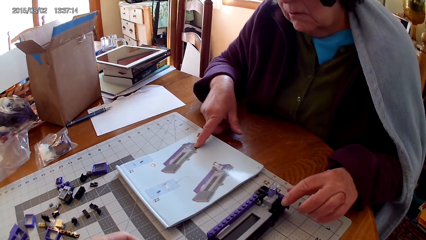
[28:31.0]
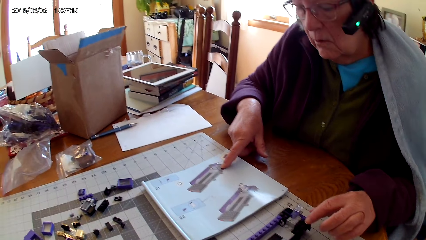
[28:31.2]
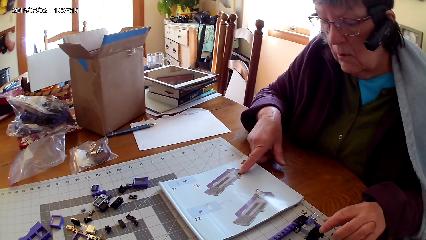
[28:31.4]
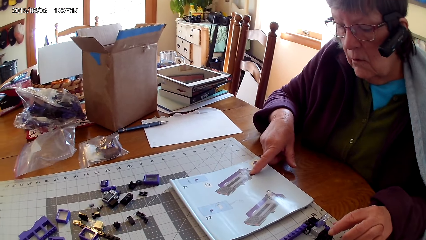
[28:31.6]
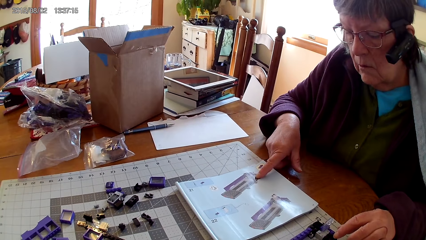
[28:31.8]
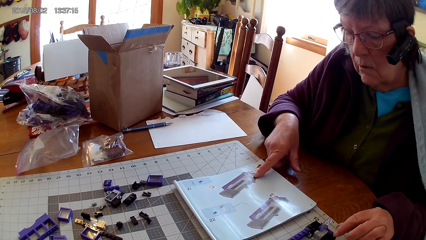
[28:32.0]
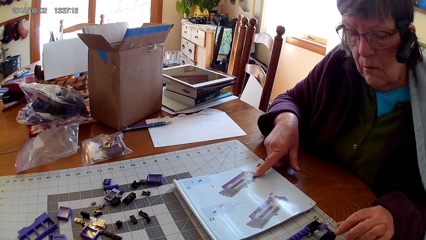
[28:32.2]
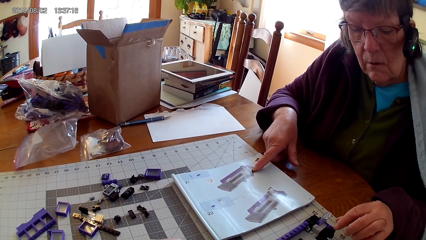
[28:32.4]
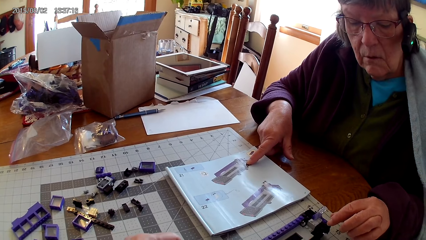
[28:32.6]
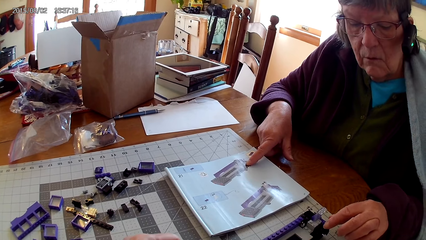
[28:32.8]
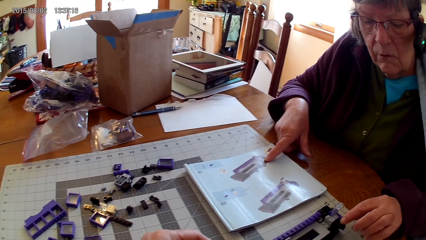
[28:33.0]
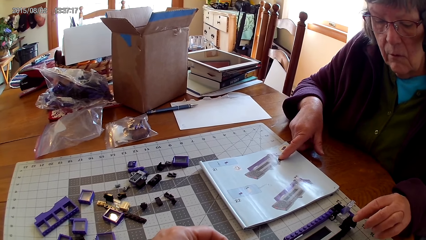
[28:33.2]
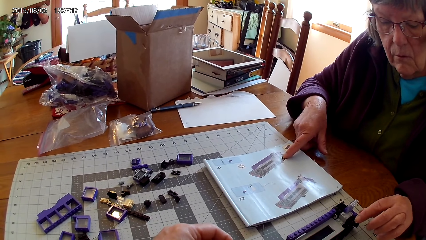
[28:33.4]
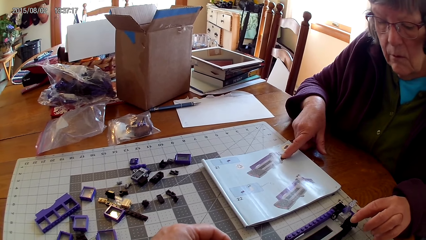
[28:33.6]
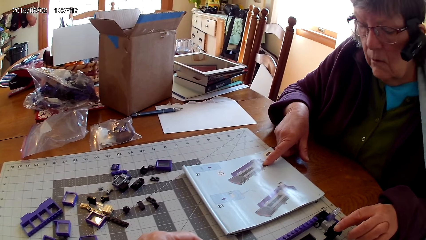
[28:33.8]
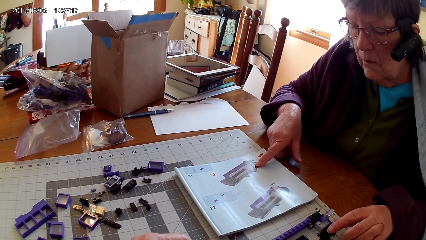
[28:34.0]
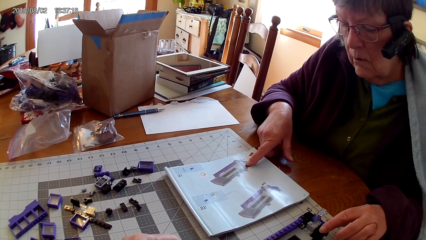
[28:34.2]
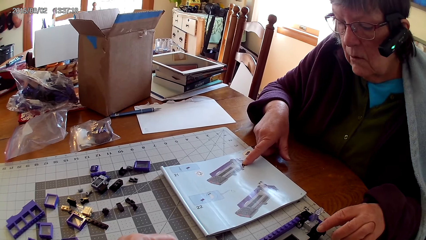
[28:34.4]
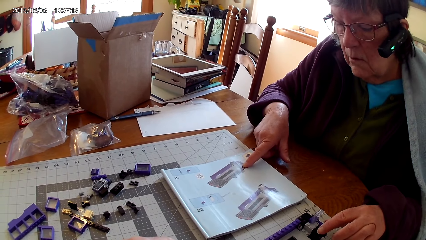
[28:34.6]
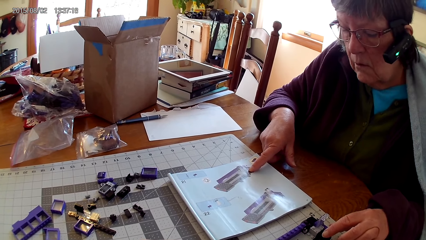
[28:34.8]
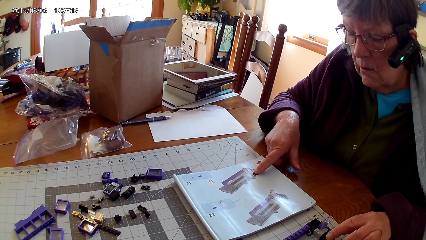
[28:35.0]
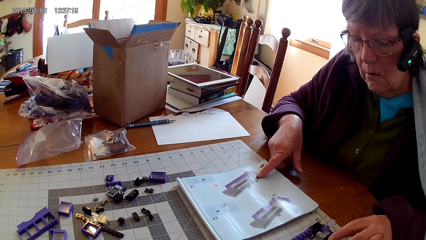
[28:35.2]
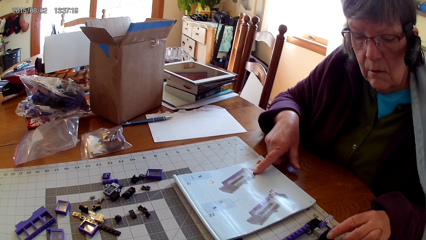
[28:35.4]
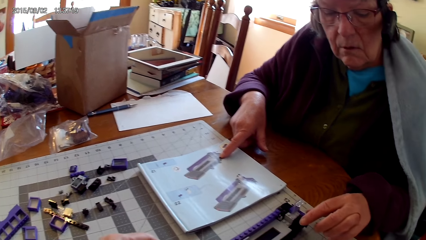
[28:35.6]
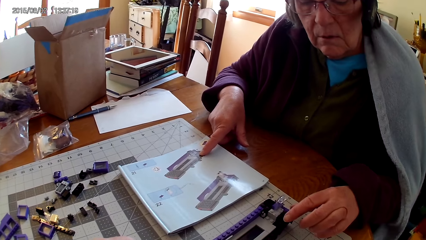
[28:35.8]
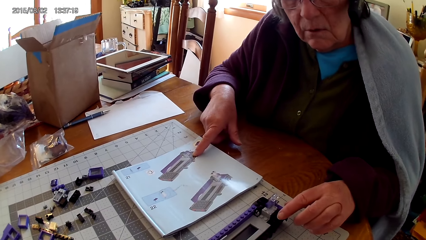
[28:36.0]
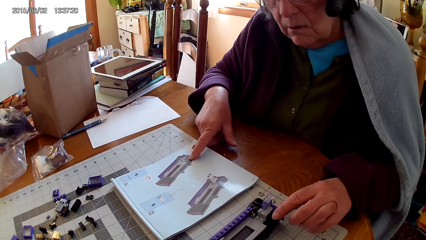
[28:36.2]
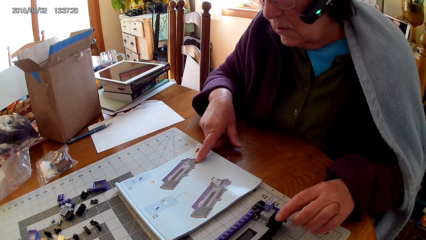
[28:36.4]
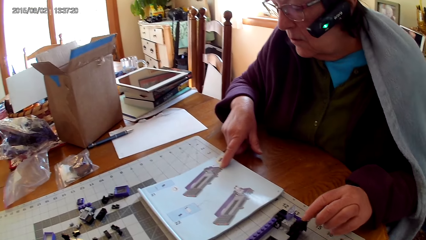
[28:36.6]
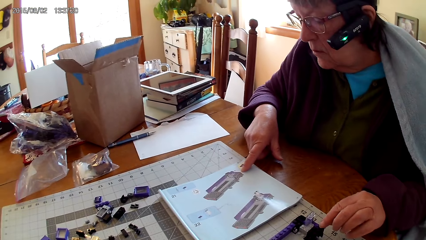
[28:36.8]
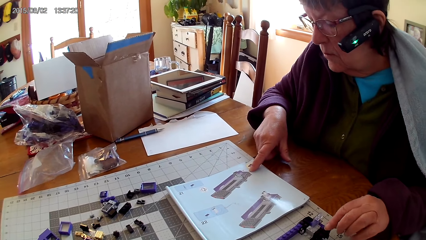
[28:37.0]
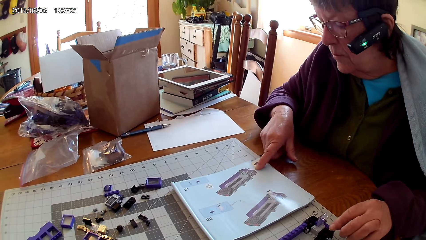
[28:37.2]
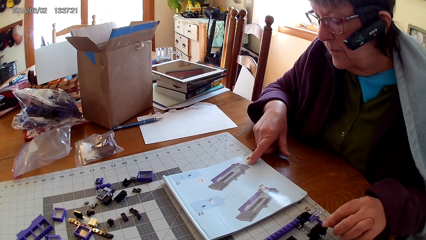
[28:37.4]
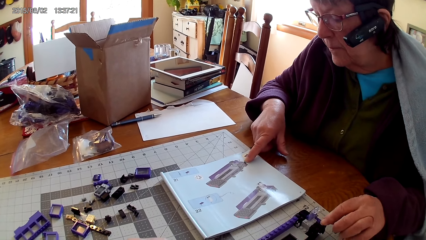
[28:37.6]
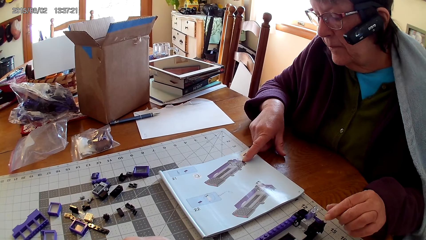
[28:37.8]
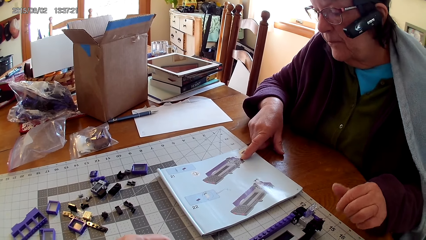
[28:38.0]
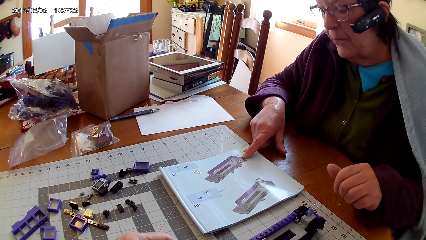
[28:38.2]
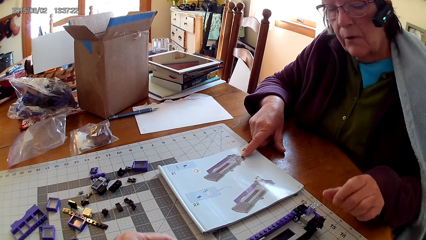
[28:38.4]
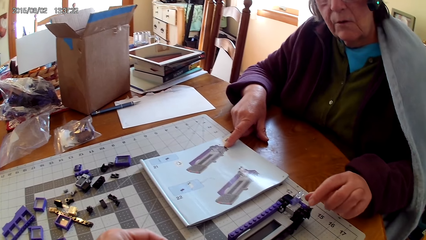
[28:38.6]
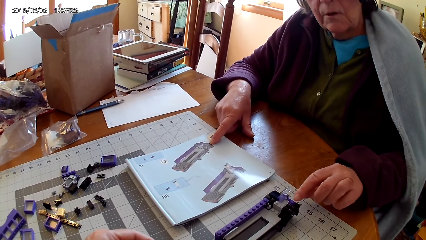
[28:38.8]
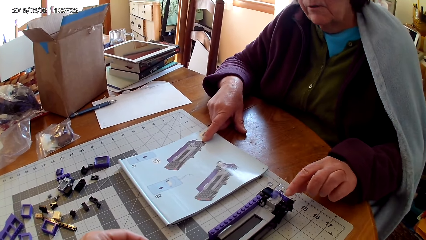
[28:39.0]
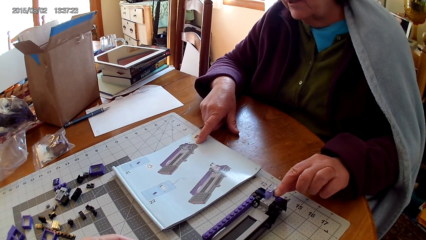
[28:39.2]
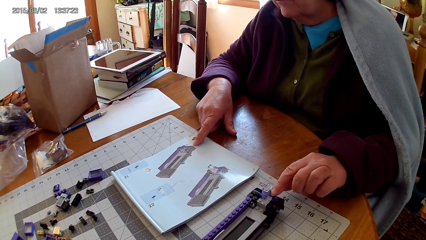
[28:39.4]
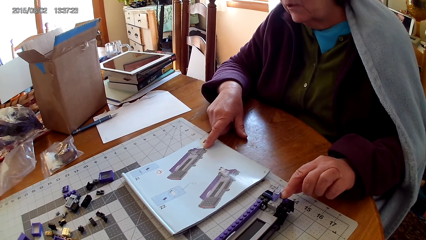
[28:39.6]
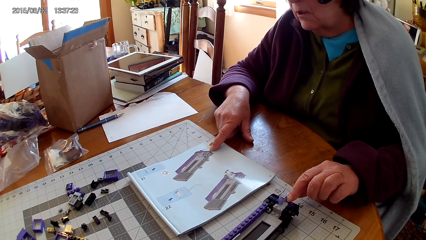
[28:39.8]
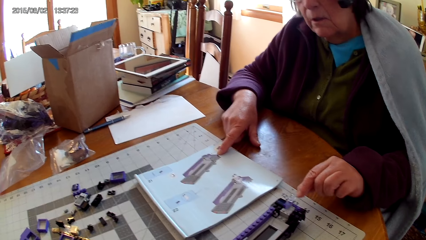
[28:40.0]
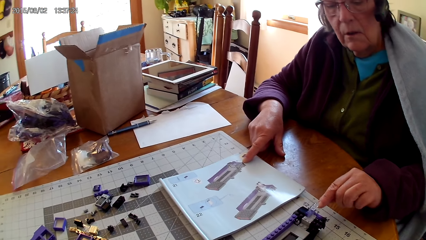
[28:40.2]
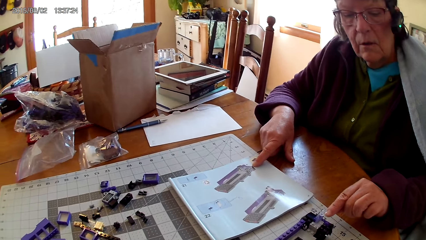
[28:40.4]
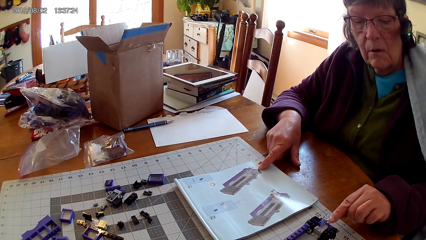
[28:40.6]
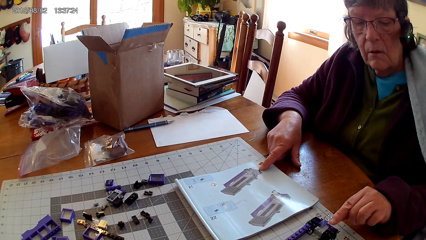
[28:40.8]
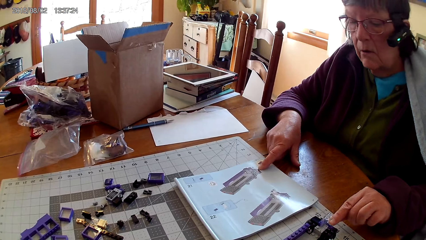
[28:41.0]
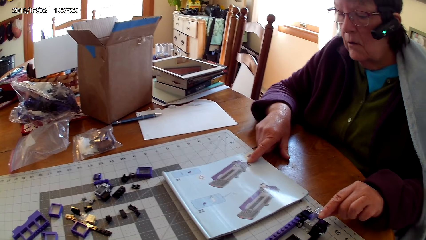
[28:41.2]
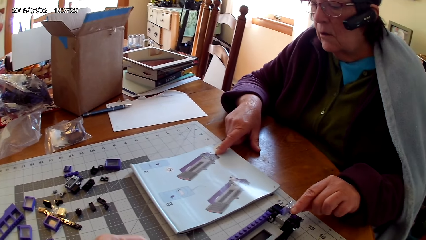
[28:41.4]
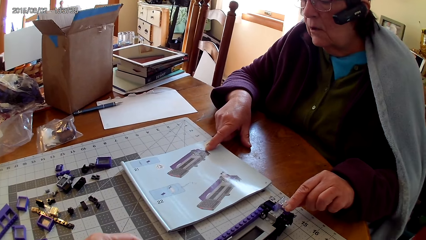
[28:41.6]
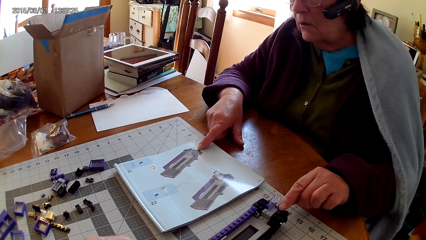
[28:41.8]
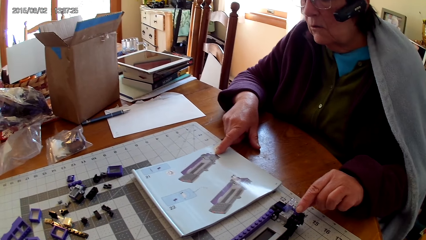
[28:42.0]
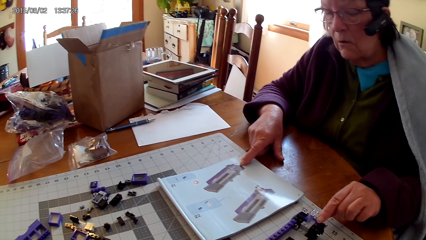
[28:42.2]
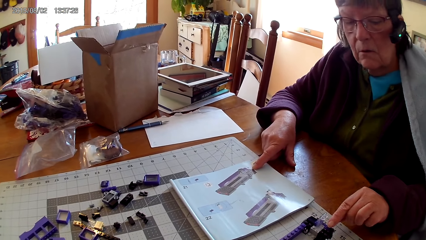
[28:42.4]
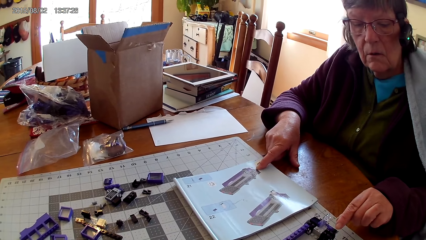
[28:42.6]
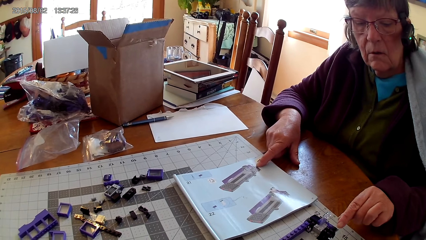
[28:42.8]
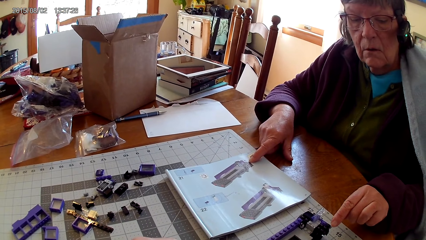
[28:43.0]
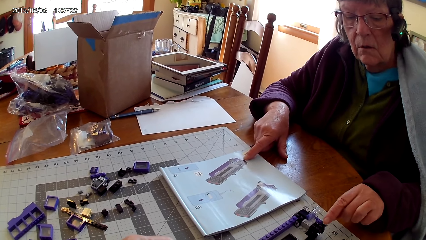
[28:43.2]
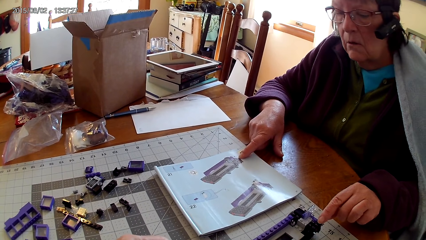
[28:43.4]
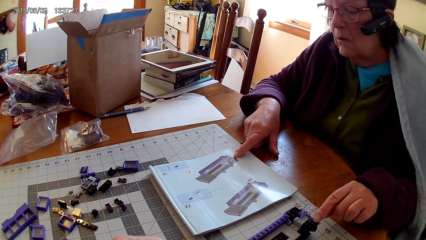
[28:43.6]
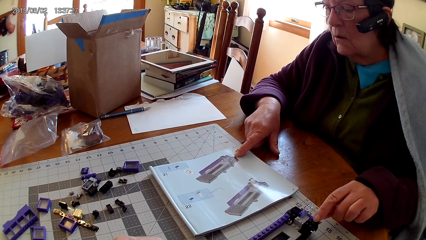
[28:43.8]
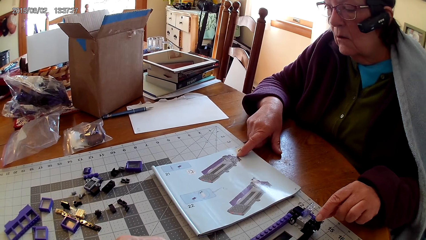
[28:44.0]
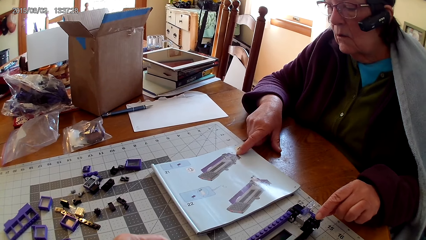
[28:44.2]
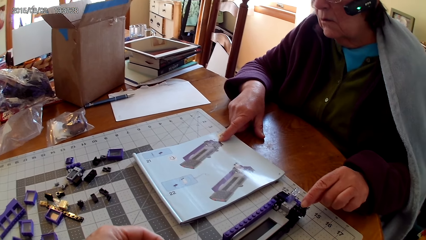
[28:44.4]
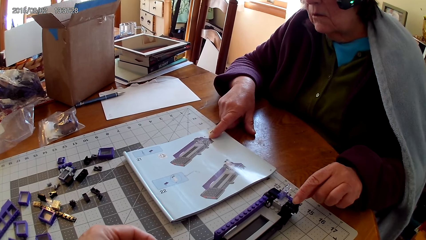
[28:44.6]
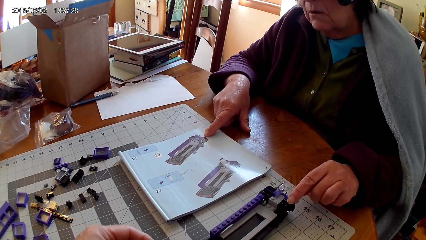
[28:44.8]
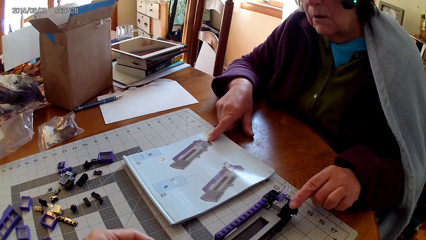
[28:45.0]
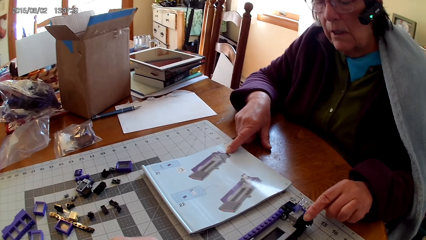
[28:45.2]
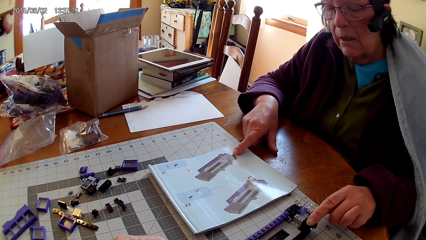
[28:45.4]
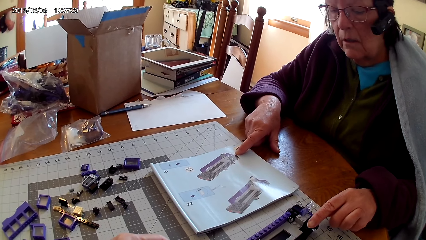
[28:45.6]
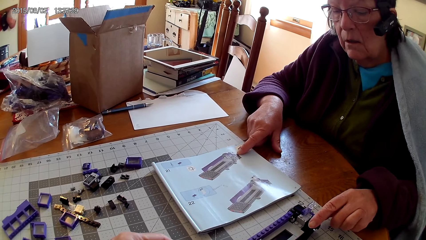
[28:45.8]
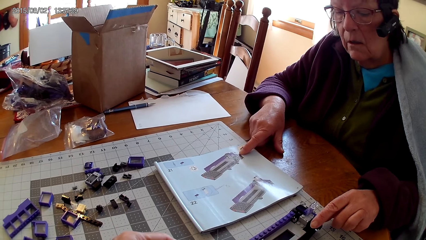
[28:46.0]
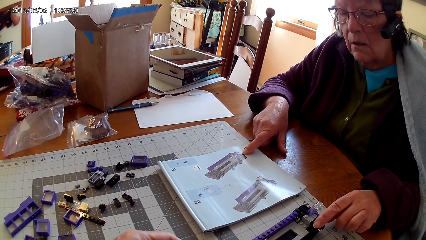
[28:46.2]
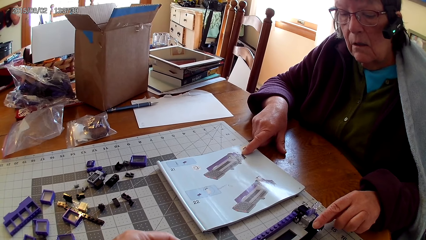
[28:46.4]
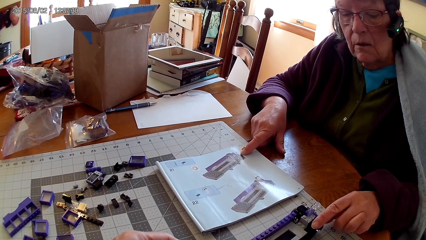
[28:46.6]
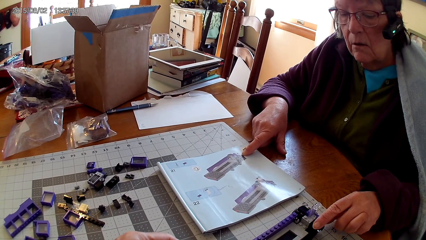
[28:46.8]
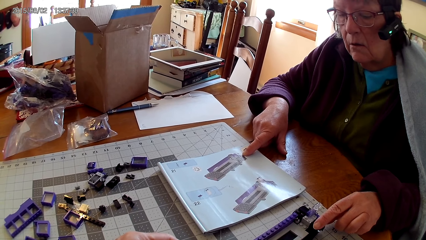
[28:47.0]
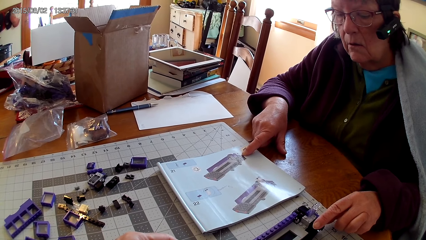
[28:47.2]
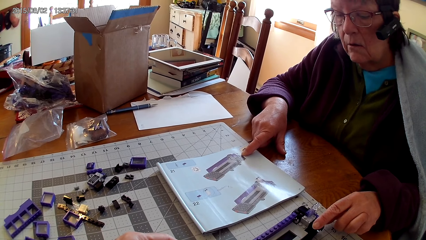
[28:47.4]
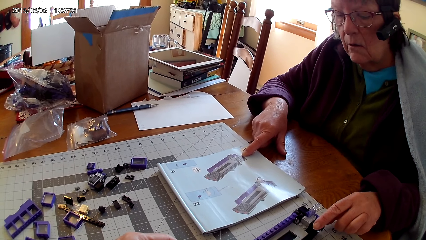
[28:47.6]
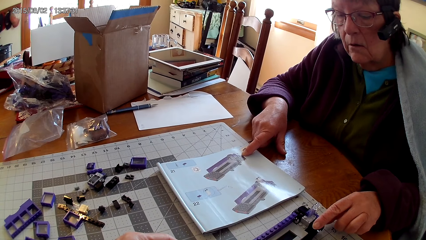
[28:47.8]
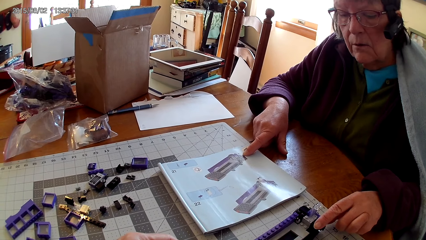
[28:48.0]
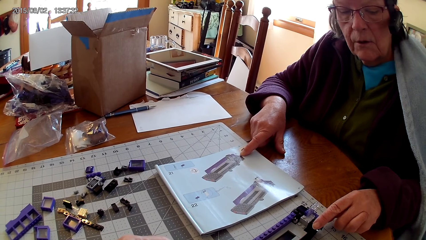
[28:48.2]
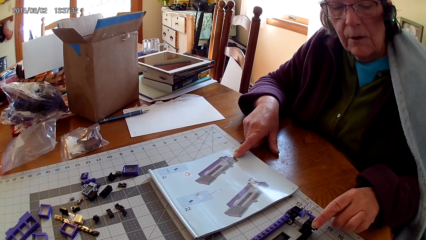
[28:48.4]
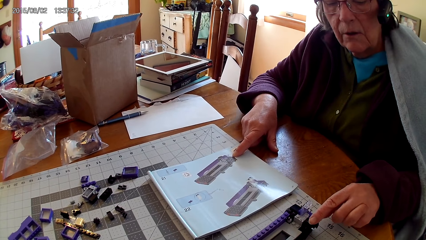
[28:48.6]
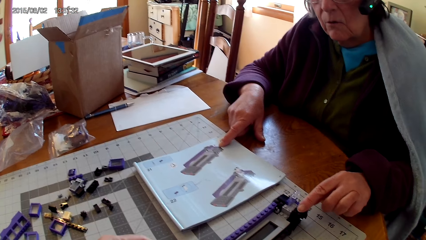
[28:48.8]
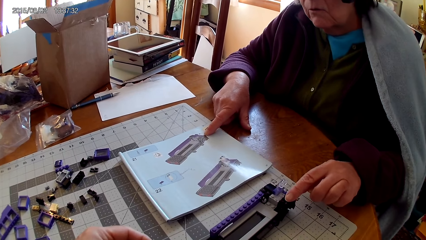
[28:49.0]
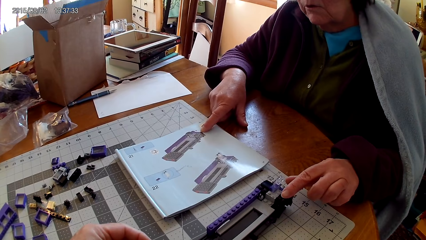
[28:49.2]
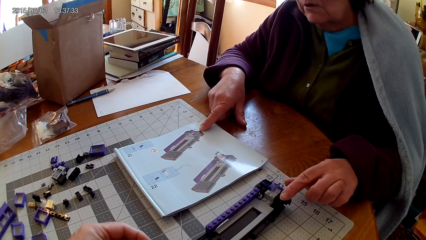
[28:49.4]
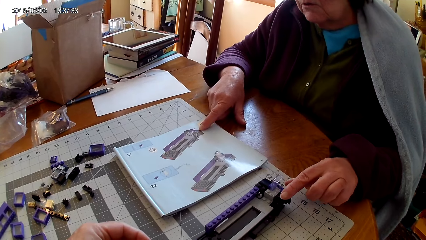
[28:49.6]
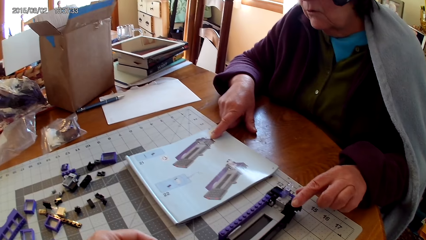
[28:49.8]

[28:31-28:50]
A lady touches the lego piece. She reads on the lego book. She touches the lego piece.
